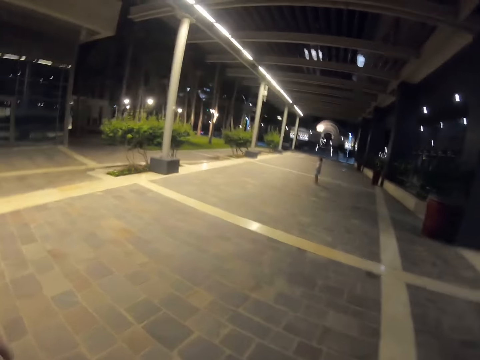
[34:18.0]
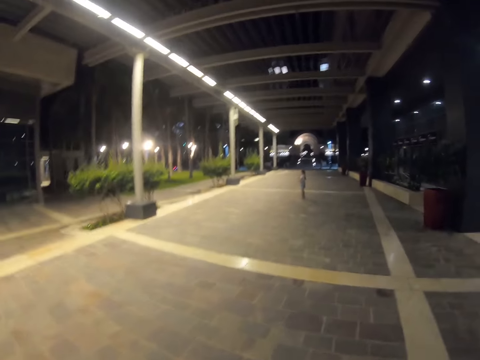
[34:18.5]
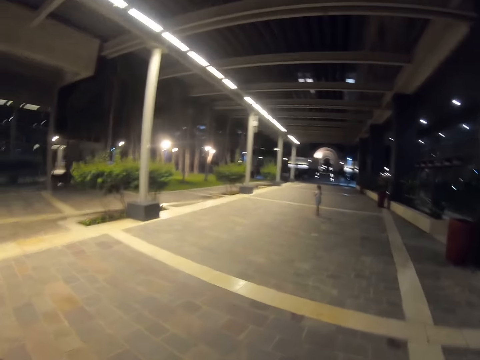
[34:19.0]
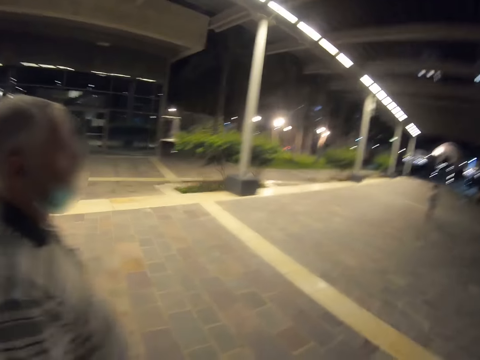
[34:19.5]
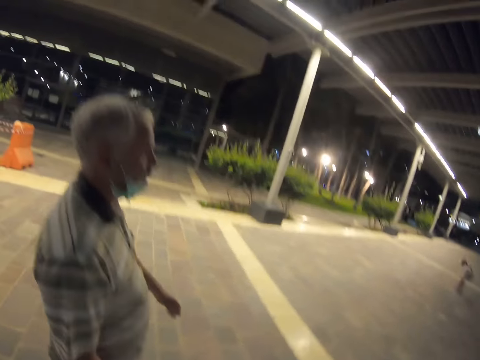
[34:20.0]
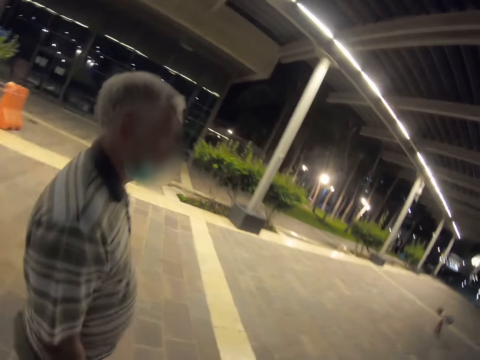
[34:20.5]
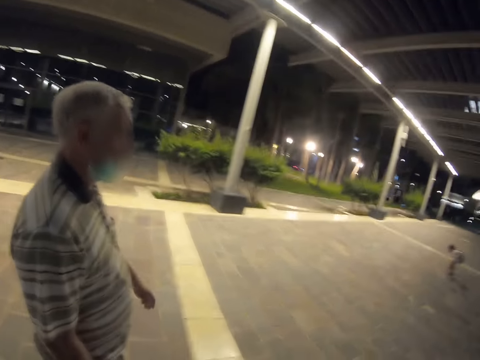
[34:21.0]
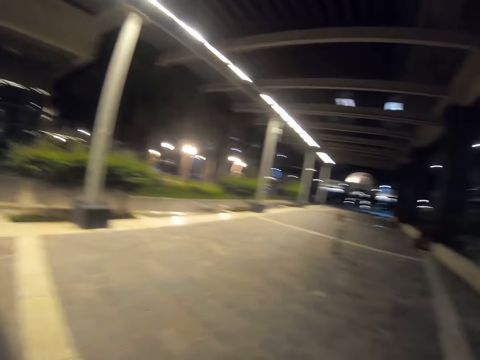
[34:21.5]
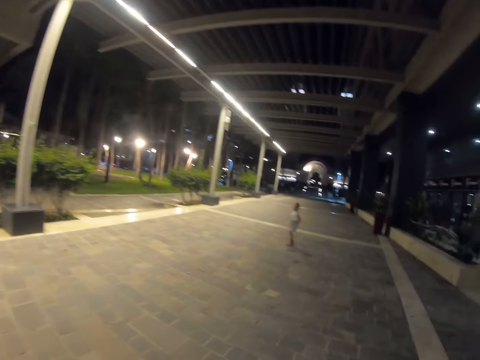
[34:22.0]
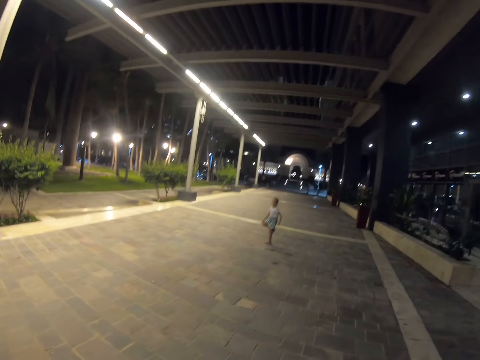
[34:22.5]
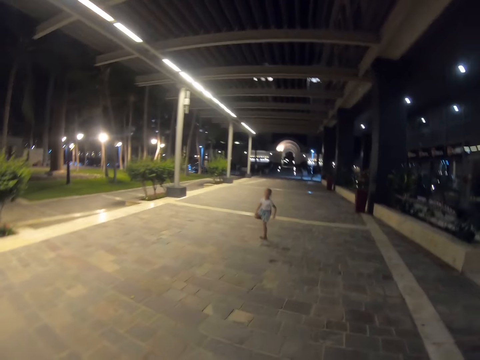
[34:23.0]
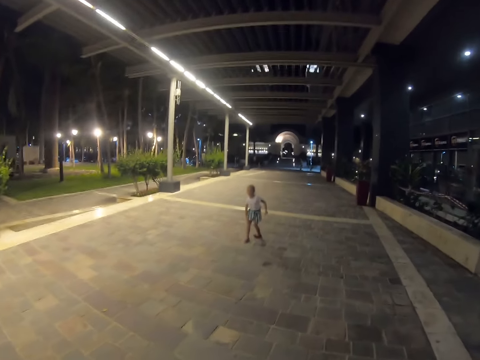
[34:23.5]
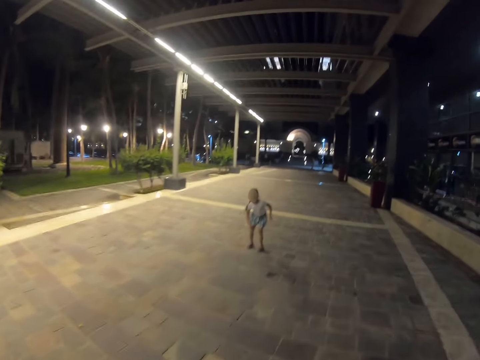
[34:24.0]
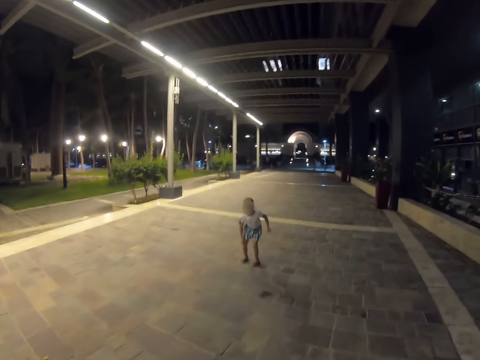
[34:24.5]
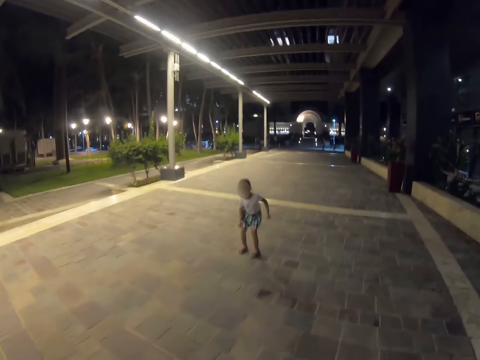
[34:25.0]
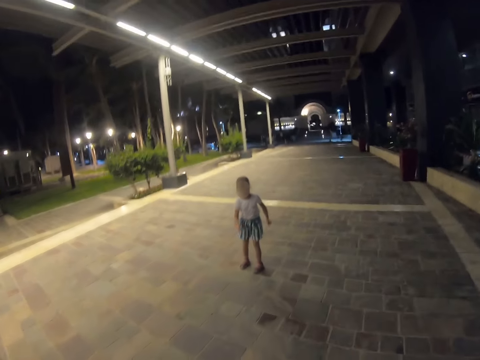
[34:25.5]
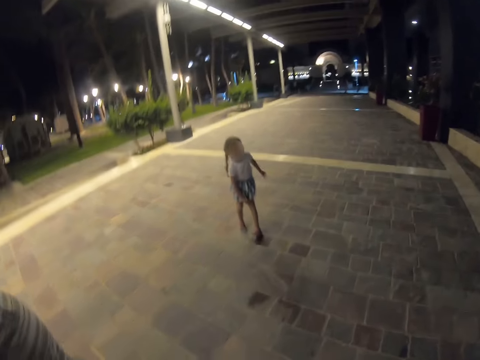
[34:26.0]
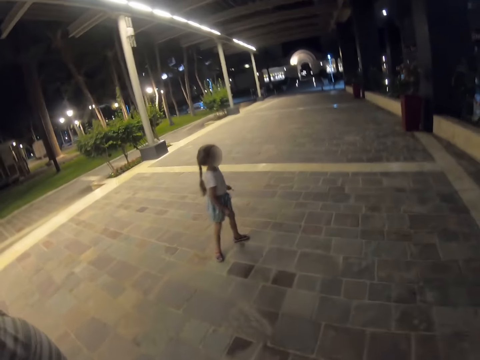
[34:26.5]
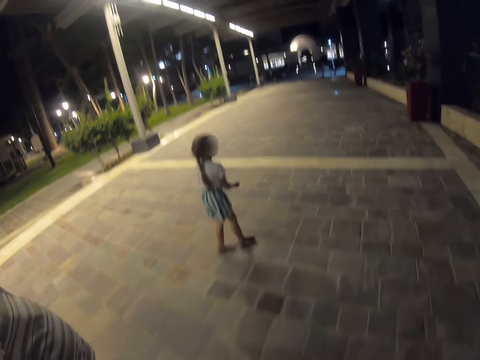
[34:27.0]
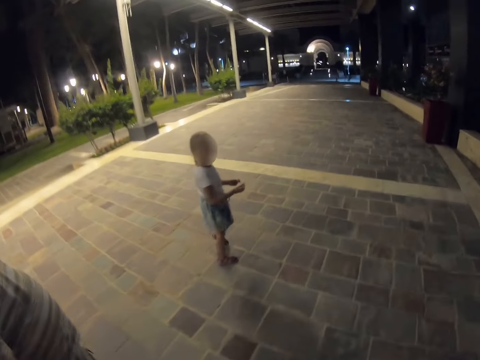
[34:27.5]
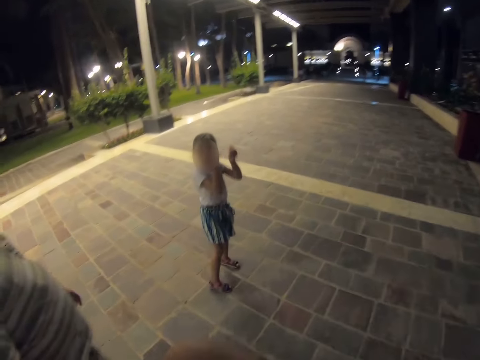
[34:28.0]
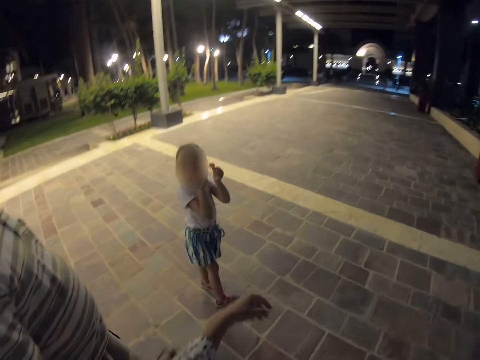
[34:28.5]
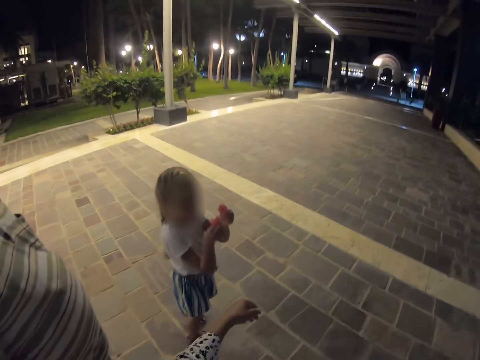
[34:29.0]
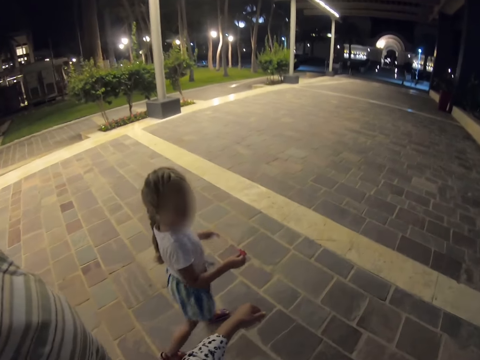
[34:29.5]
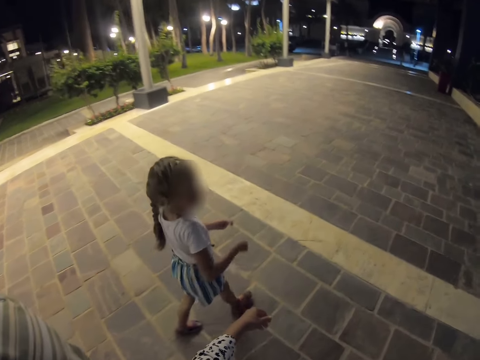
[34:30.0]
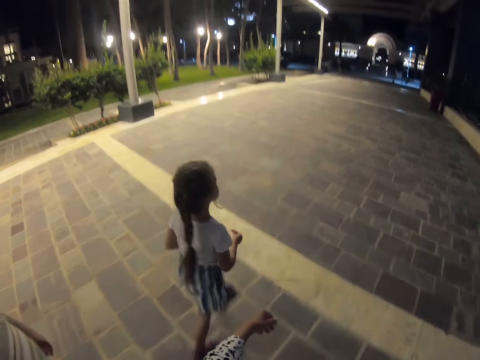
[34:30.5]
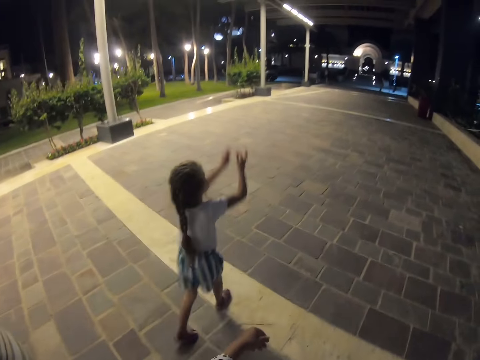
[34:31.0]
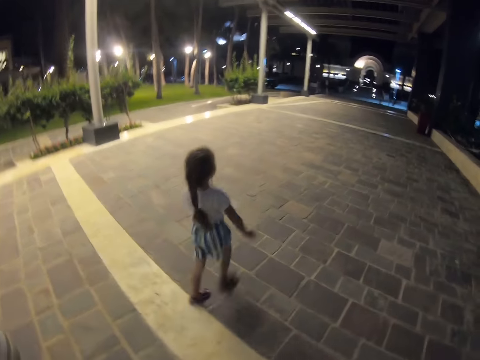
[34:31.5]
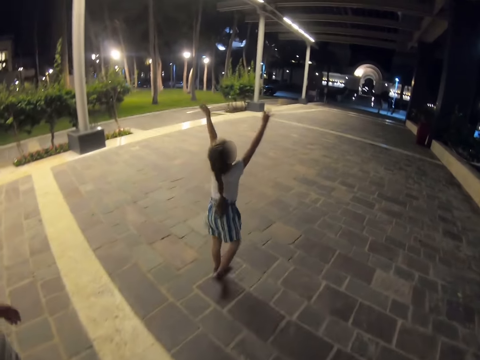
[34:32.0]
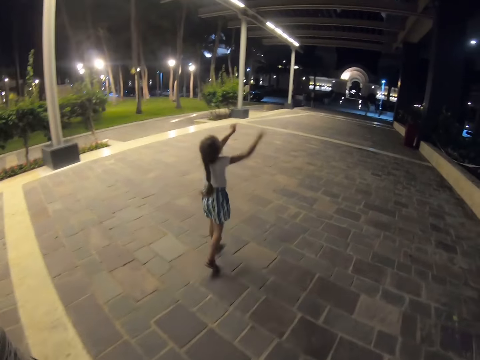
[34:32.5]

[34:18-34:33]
The camera wearer looks around. They look at a person.

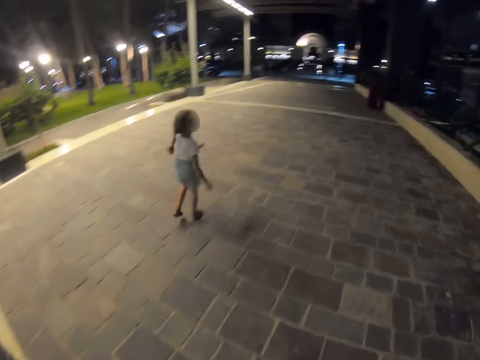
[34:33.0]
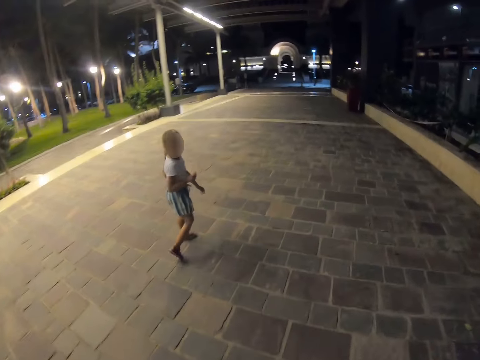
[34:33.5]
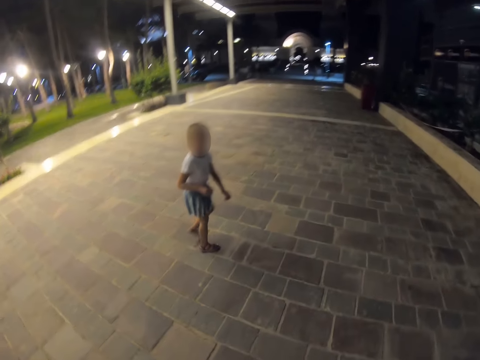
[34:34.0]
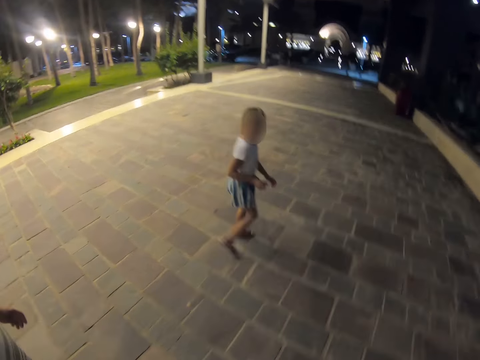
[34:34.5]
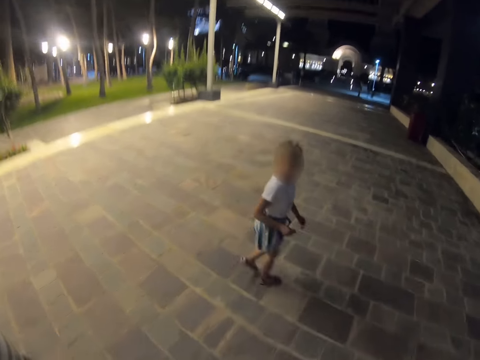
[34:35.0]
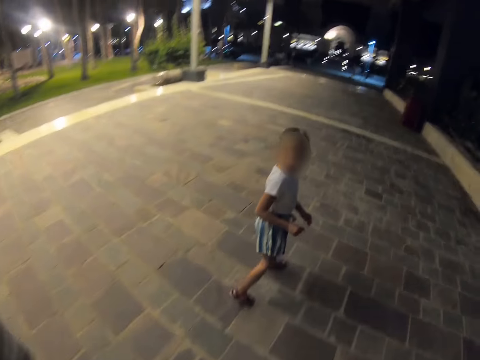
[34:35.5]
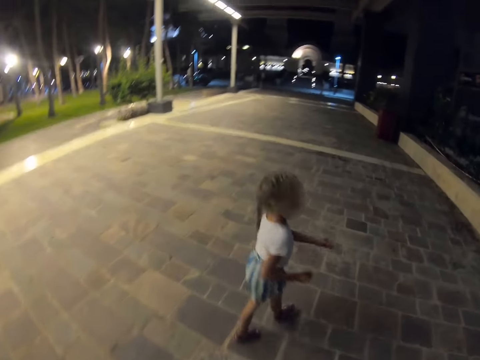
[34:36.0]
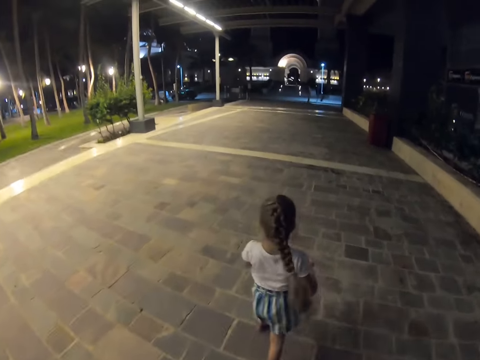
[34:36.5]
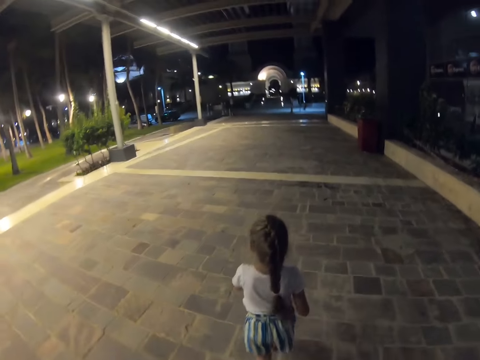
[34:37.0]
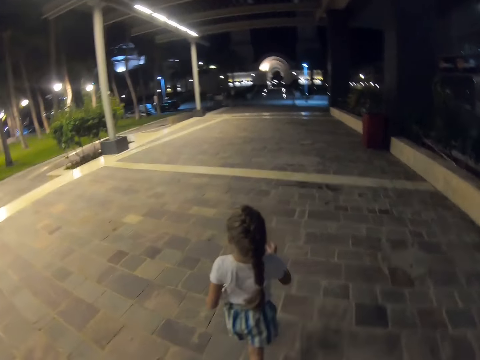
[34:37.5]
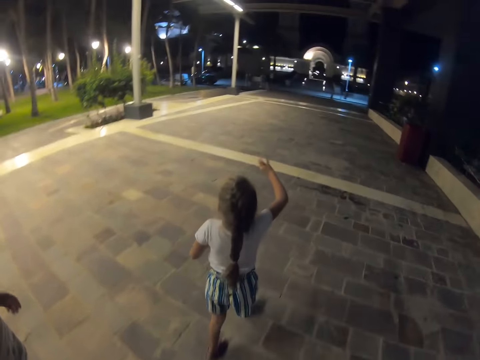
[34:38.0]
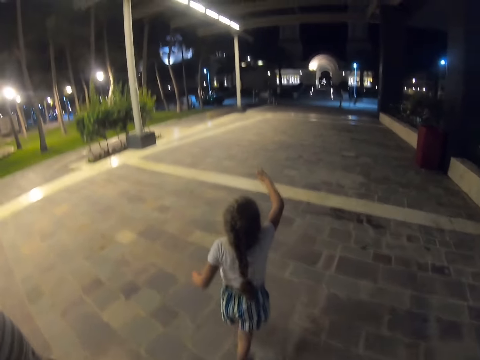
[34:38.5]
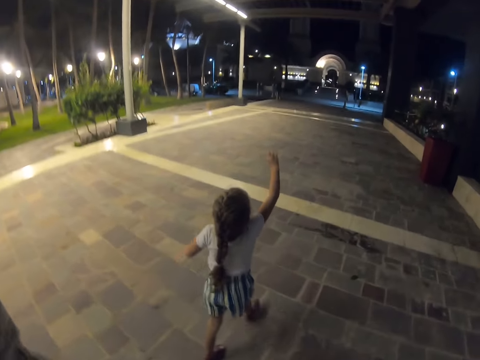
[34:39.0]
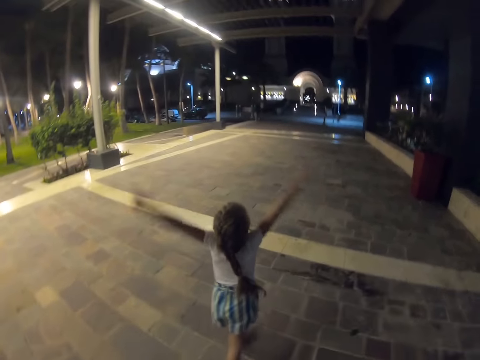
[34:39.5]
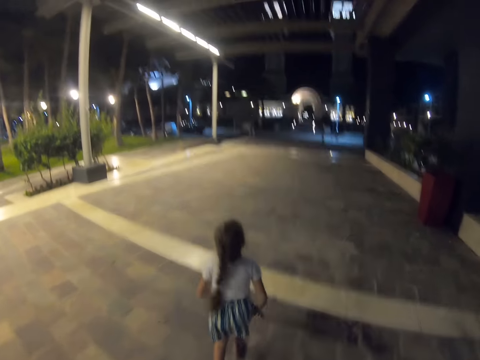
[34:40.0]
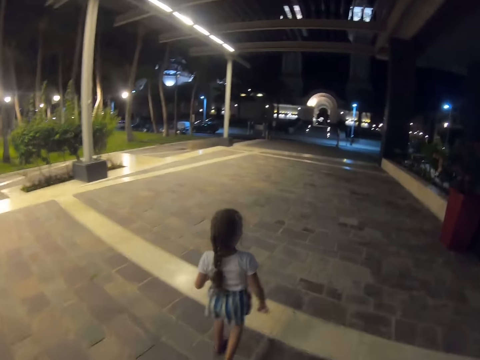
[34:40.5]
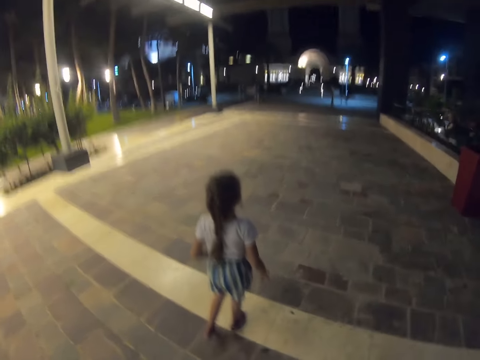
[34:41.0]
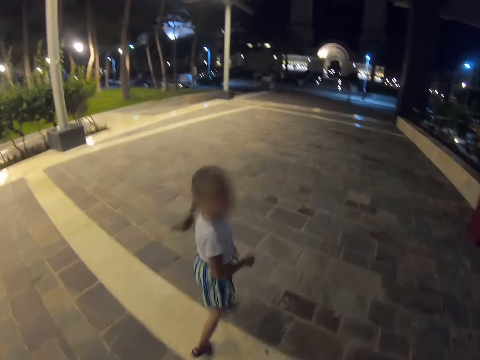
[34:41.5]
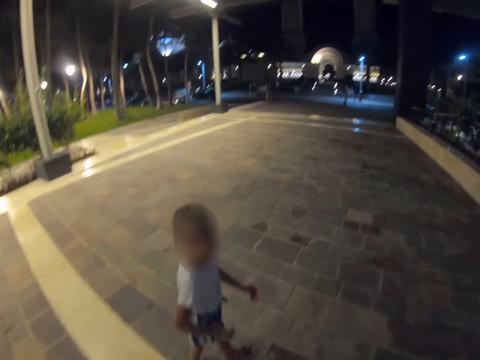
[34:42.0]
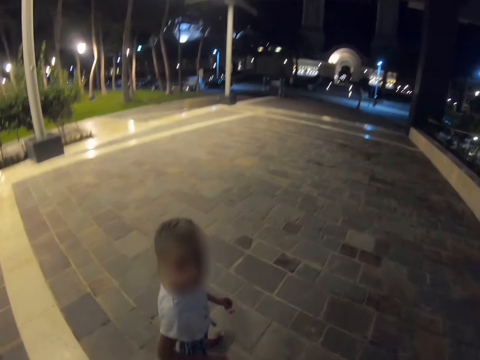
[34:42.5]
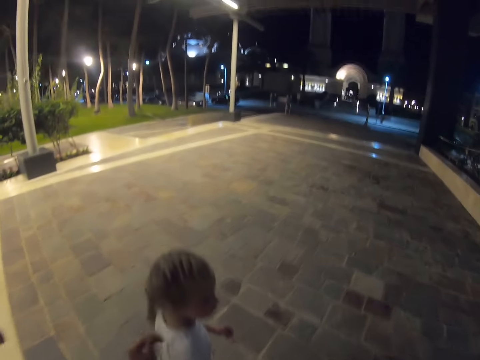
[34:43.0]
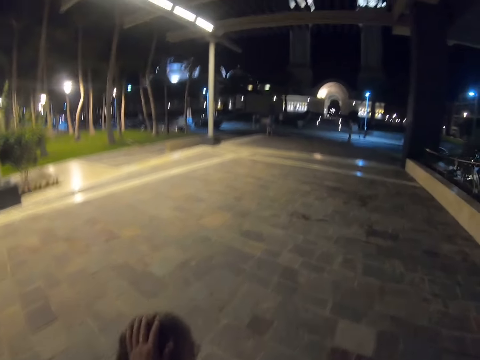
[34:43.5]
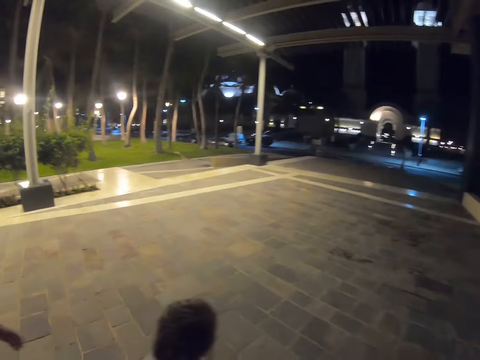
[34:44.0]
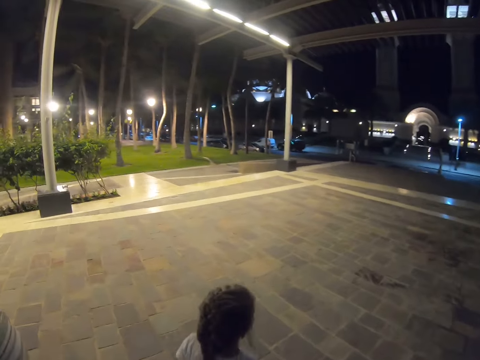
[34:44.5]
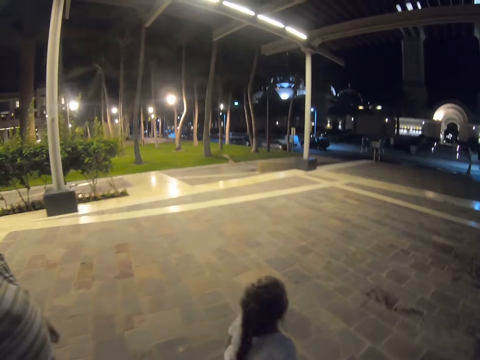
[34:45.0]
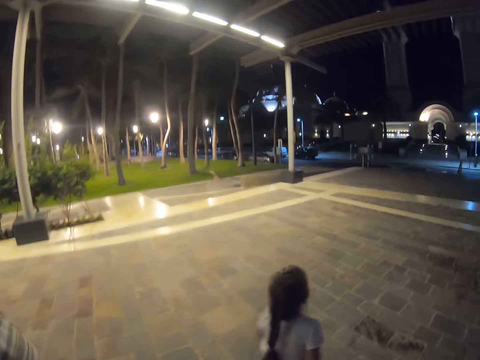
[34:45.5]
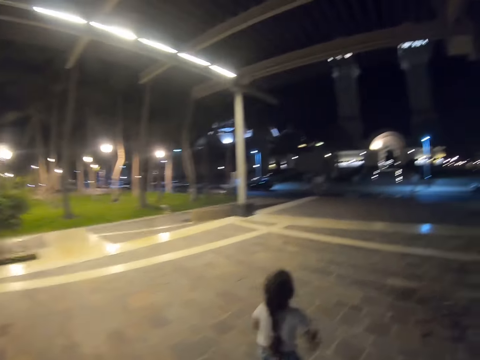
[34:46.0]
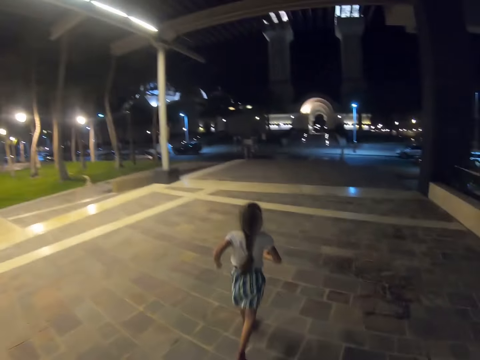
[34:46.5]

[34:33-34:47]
A person jumps. The person walks. The camera wearer touches the person's head.
